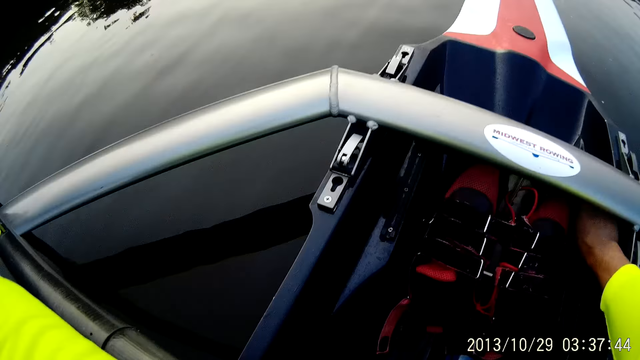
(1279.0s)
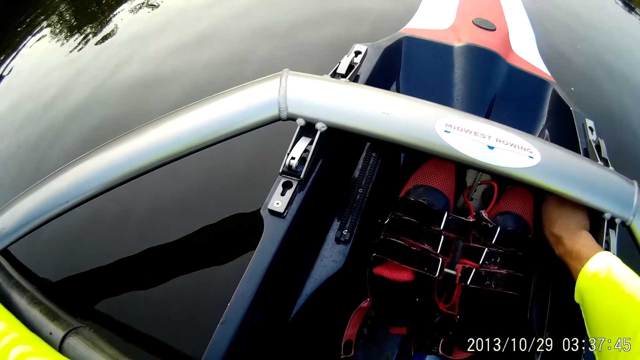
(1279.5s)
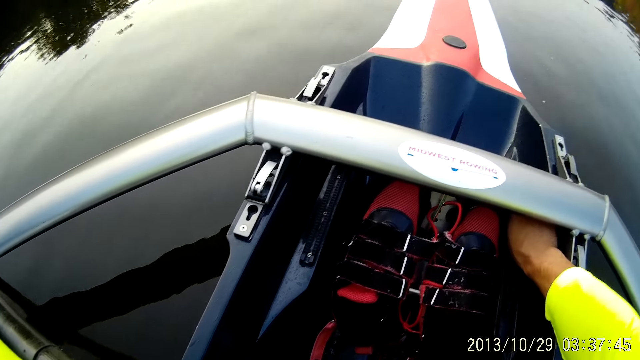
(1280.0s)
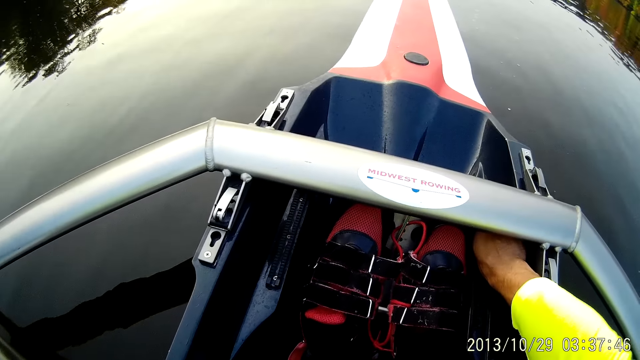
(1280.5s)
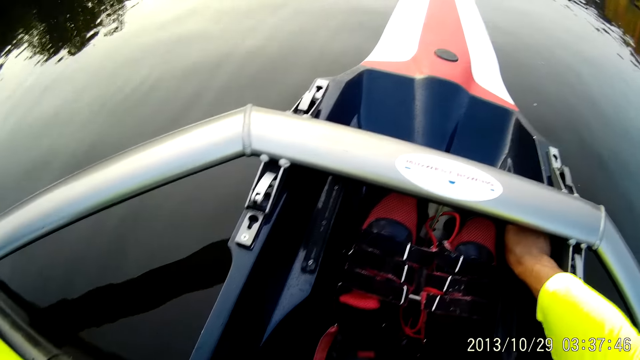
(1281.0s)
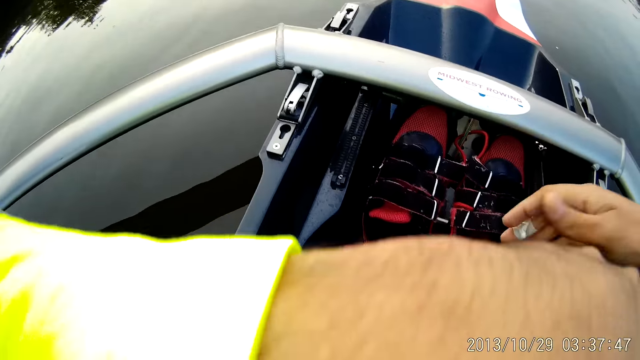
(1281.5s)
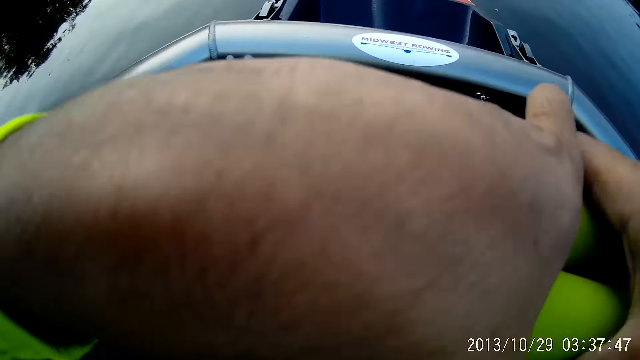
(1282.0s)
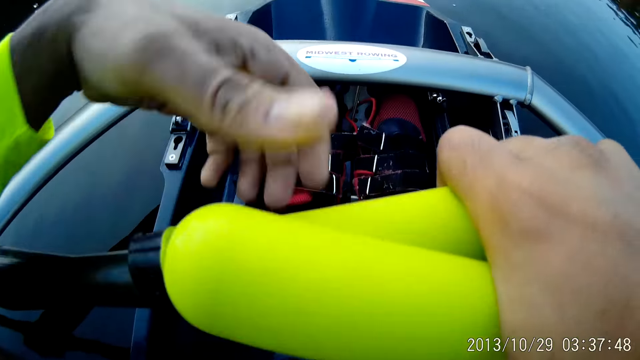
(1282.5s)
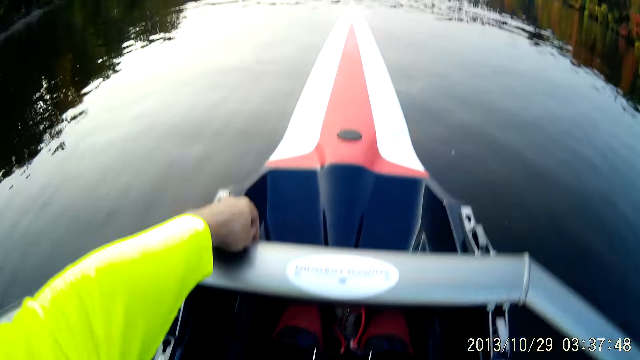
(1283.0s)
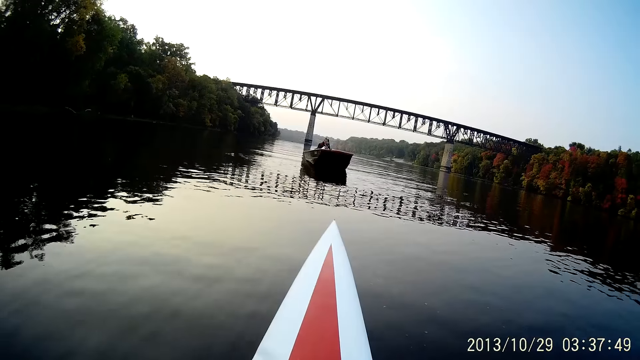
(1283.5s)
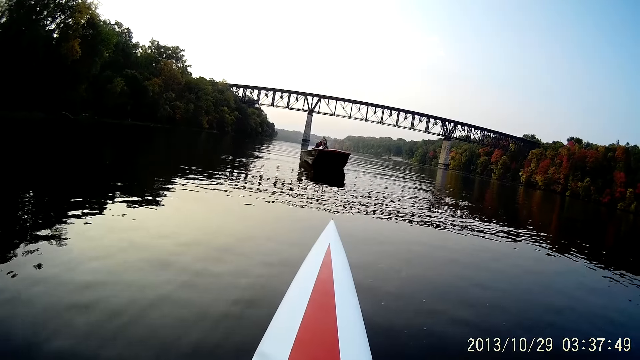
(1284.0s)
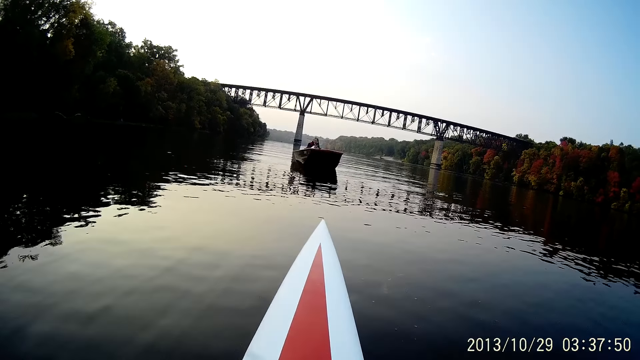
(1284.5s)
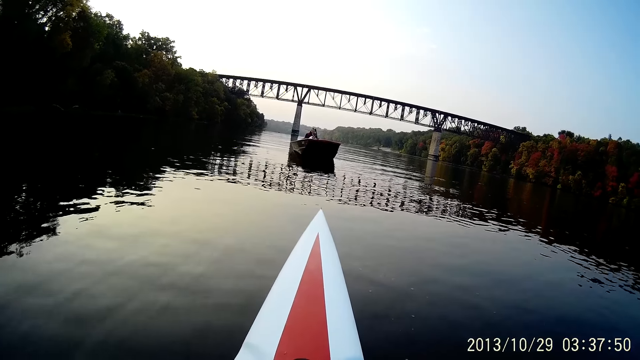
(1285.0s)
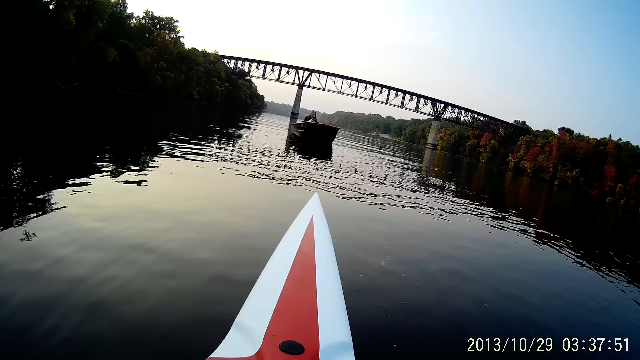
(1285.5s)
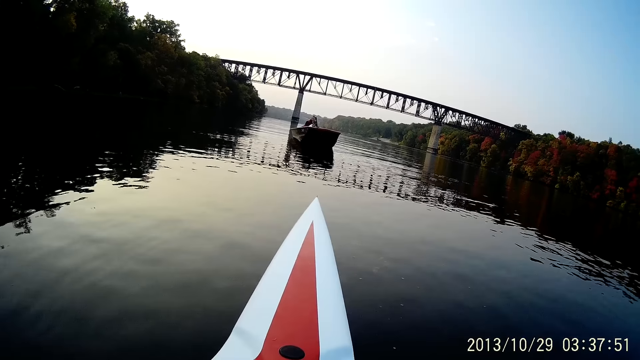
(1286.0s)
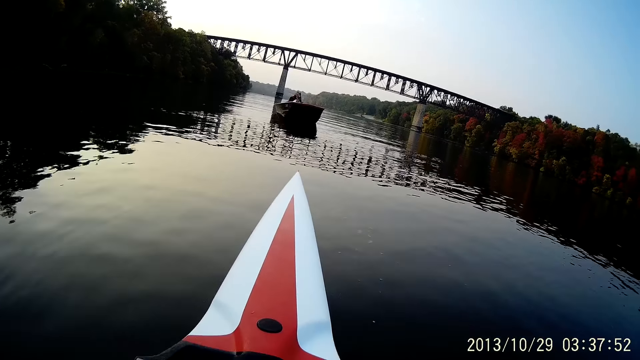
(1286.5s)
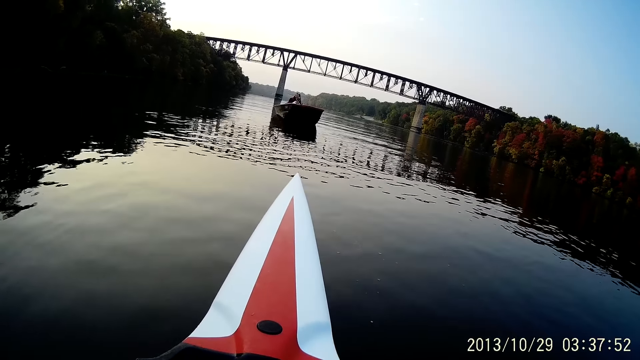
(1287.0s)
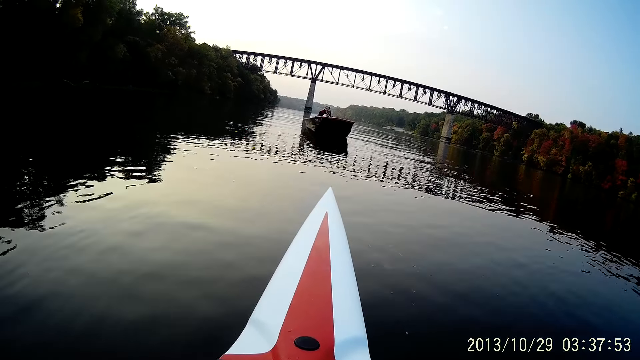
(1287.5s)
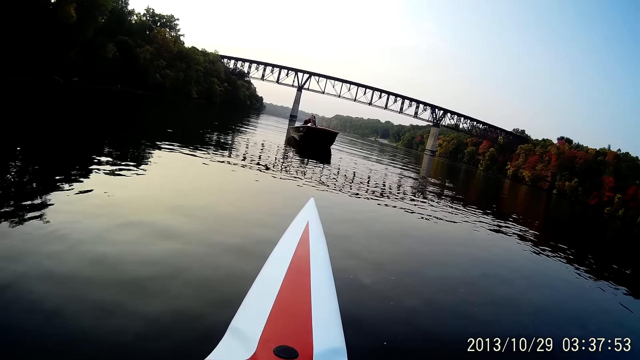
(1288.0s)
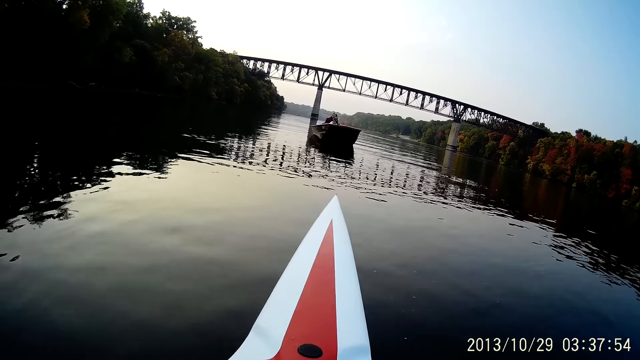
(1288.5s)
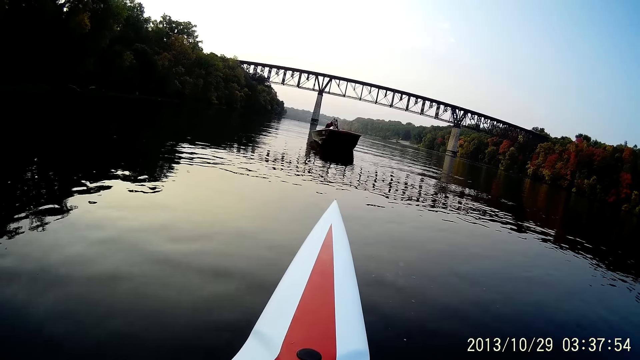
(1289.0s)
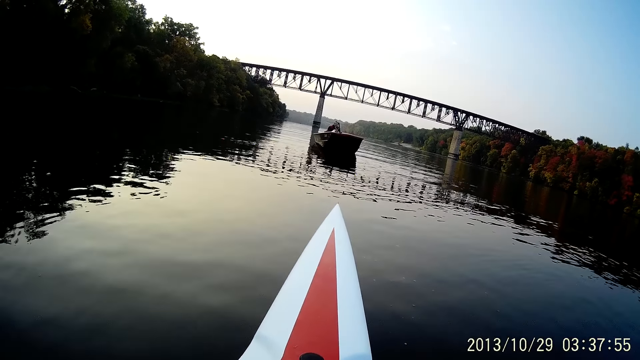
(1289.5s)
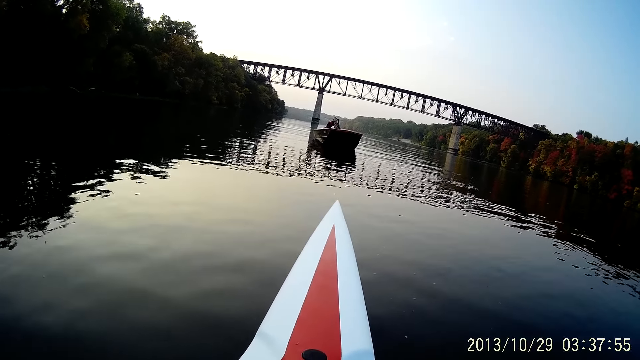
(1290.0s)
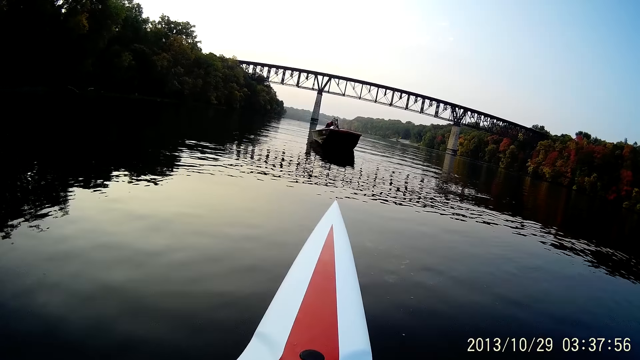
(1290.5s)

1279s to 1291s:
The camera wearer passes on the rowers from the left hand to the right hand.

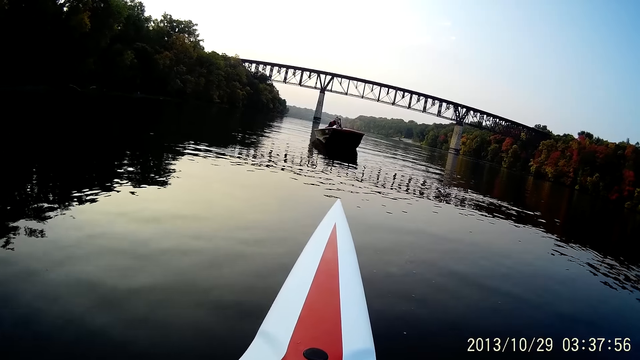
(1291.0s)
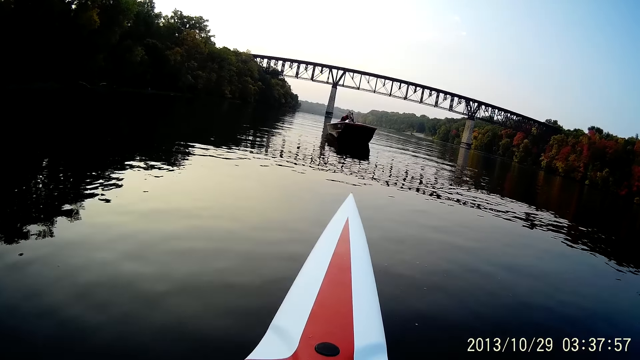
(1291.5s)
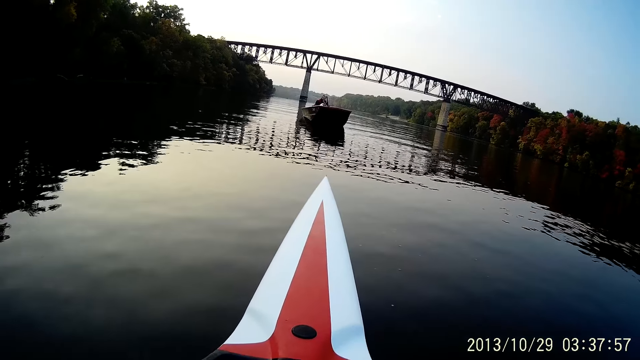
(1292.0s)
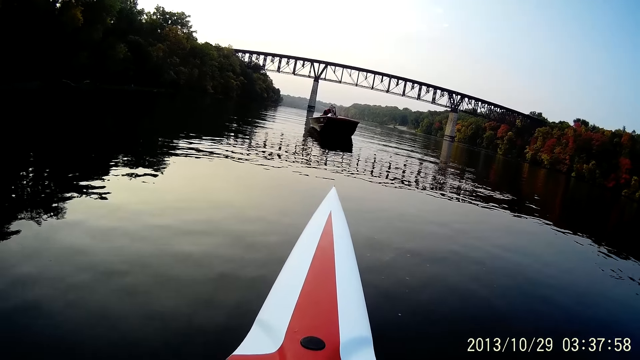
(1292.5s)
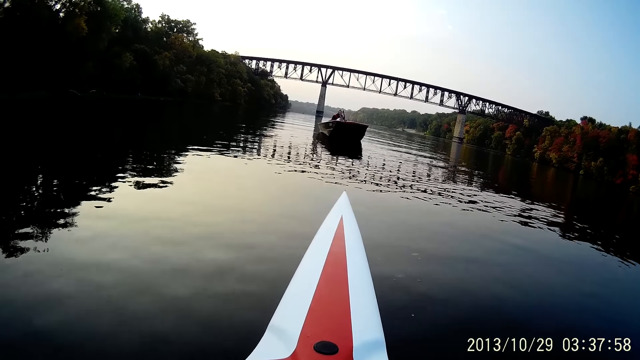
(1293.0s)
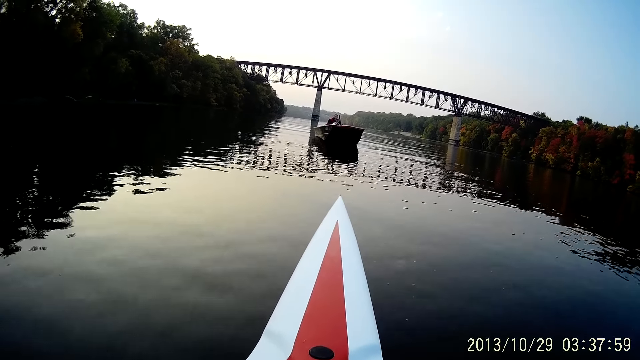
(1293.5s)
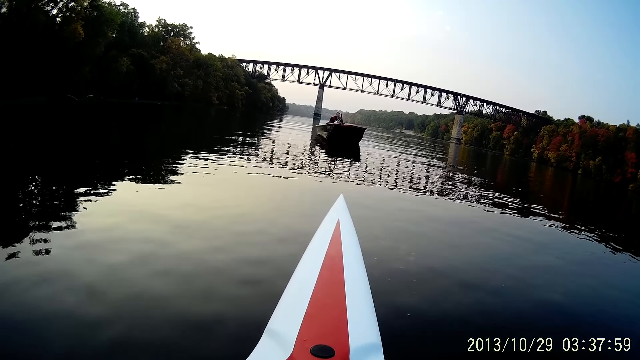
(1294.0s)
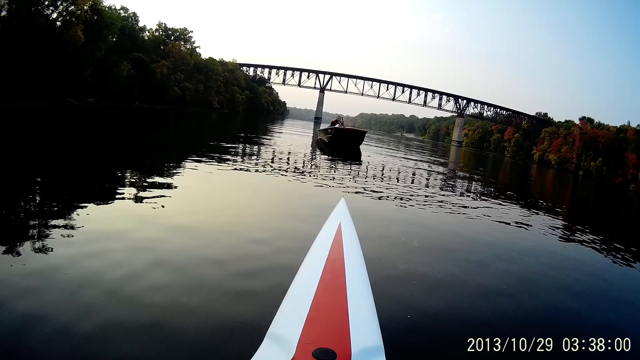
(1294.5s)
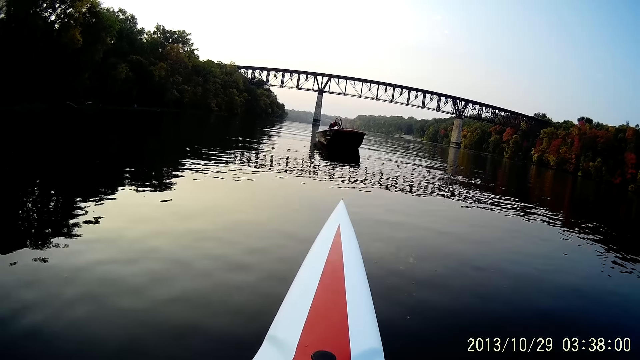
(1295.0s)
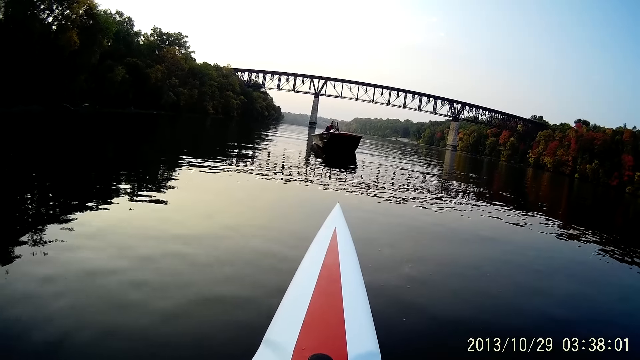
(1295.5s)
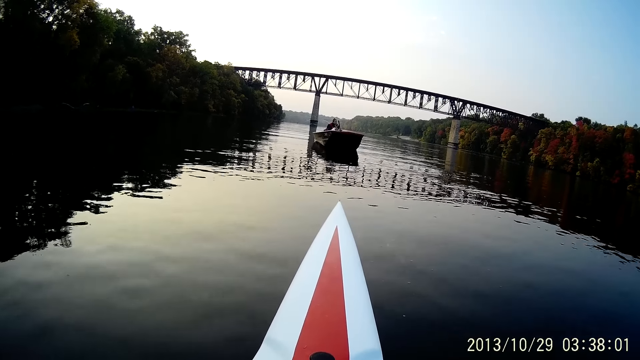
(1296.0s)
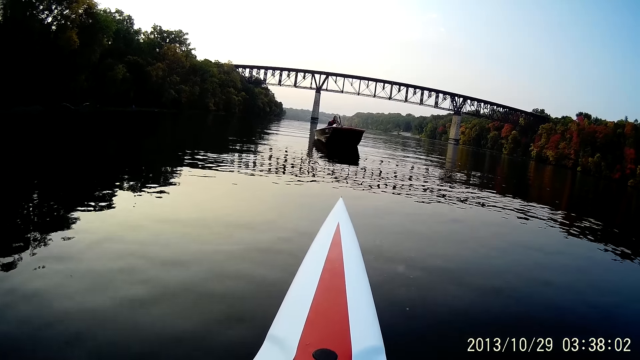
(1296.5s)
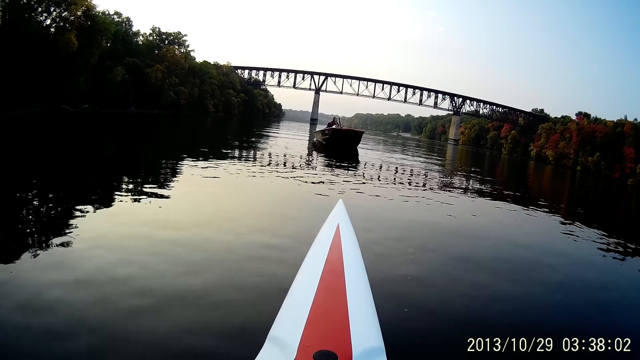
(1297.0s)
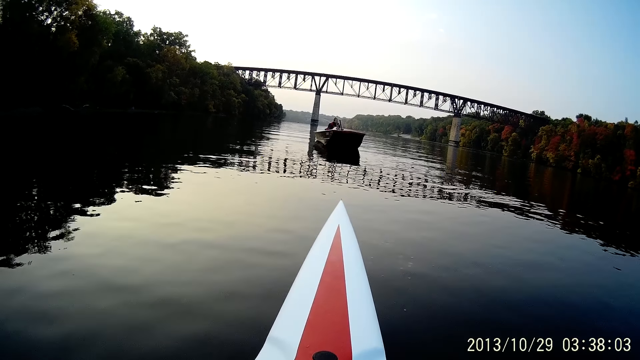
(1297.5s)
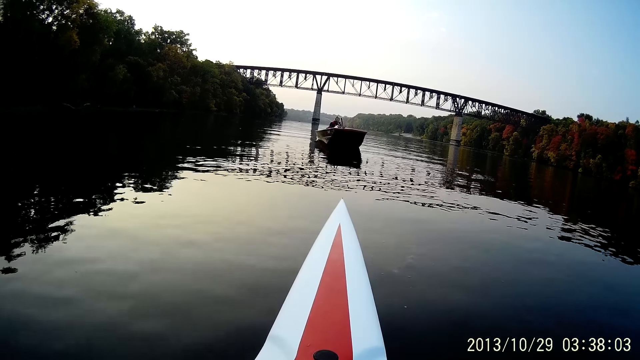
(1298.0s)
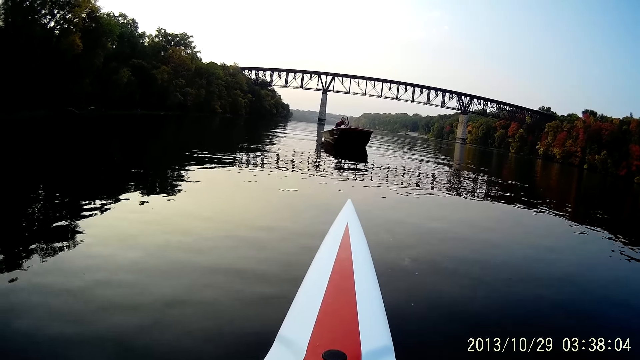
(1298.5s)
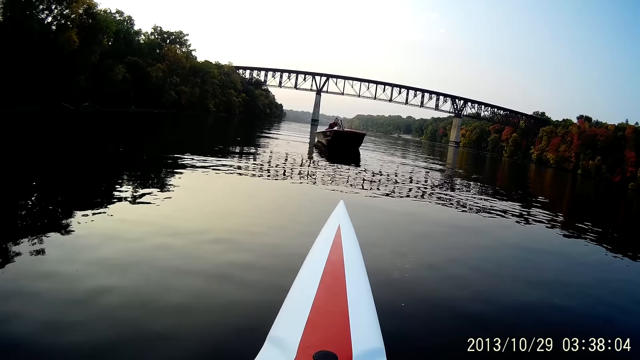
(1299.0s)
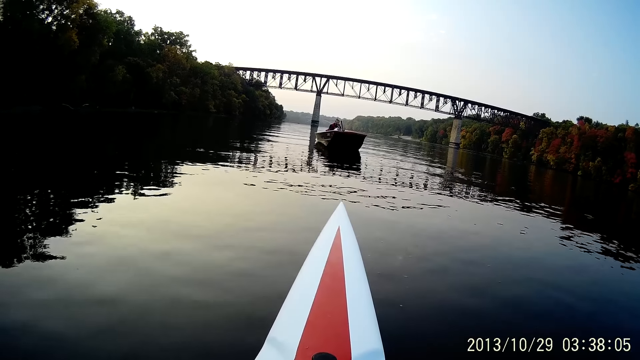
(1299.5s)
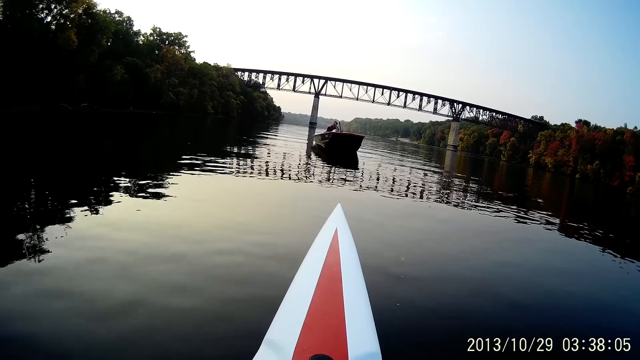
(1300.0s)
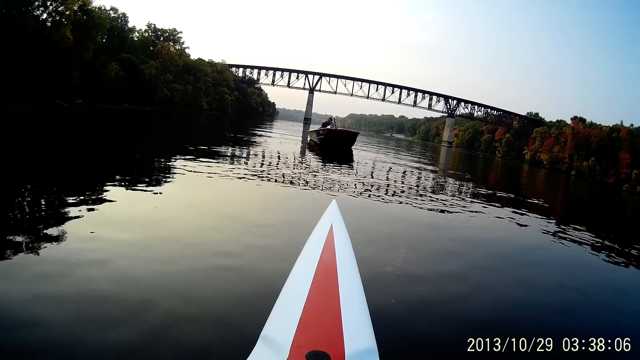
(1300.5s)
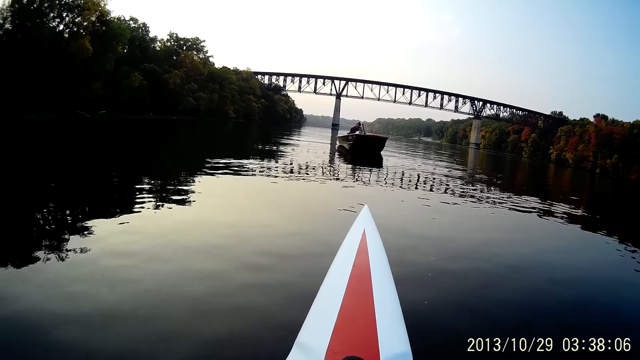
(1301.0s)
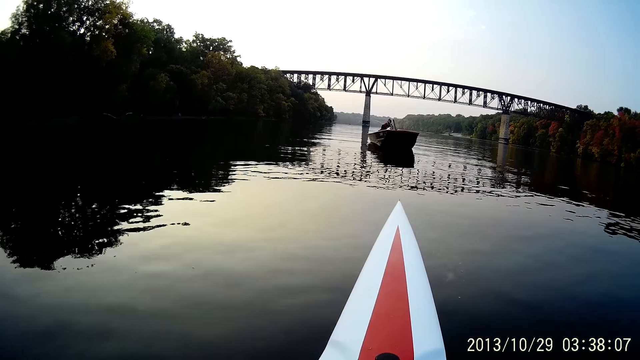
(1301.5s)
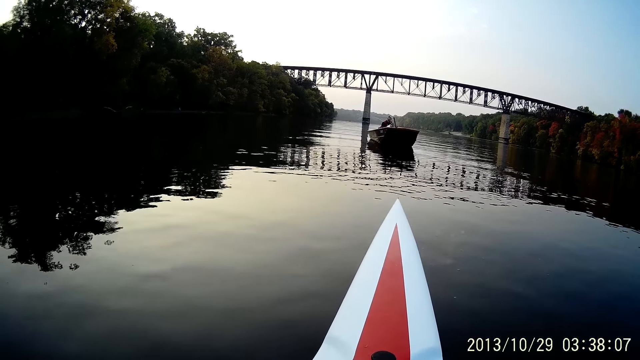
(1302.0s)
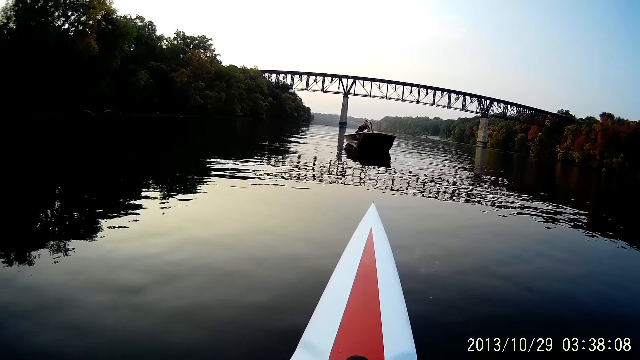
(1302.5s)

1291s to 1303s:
The camera wearer rides a boat at the river.
